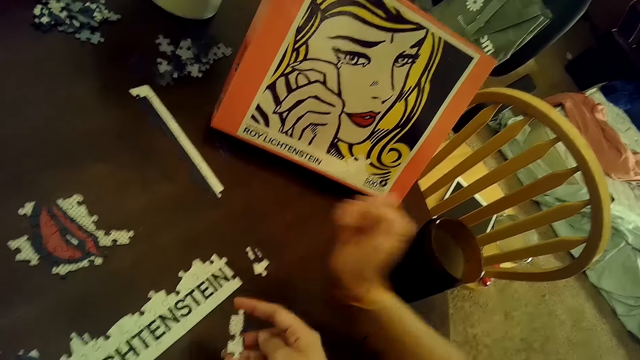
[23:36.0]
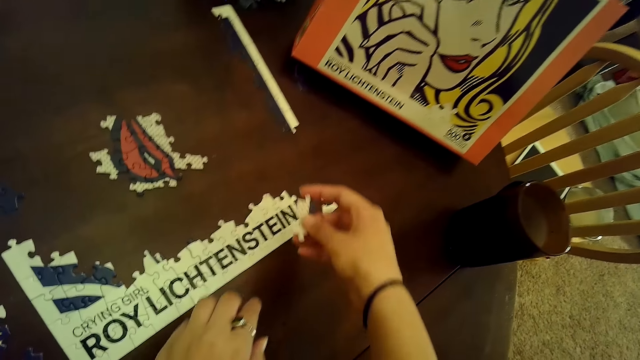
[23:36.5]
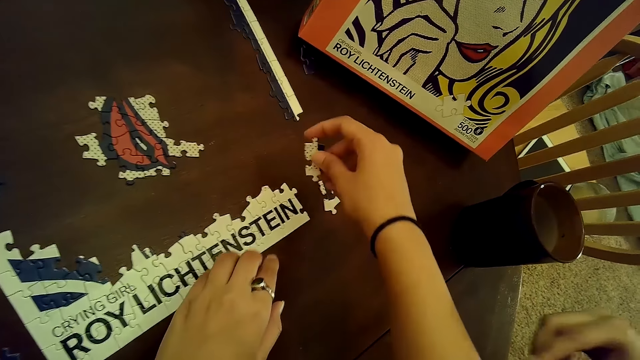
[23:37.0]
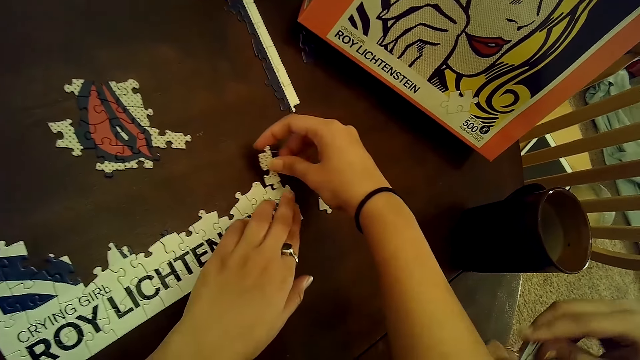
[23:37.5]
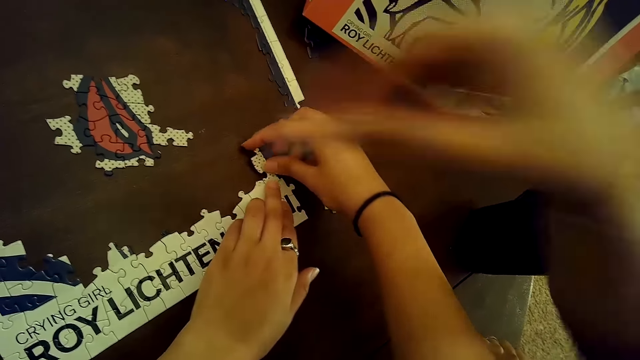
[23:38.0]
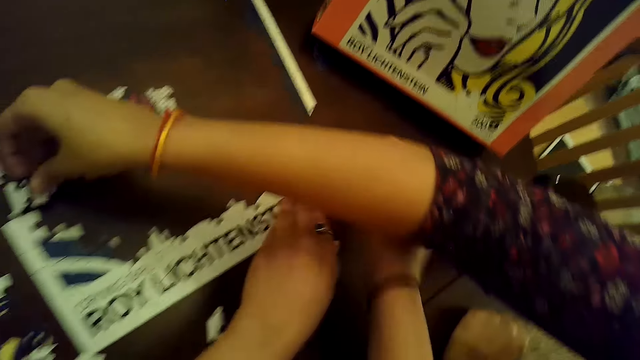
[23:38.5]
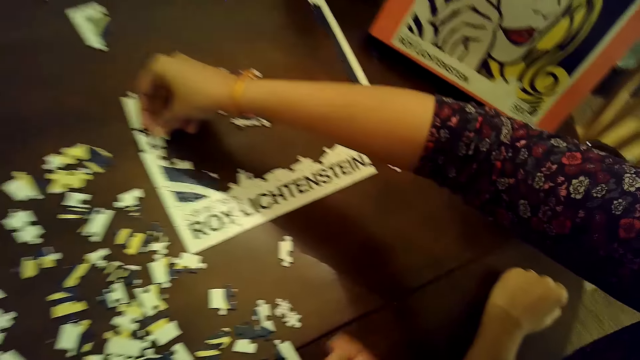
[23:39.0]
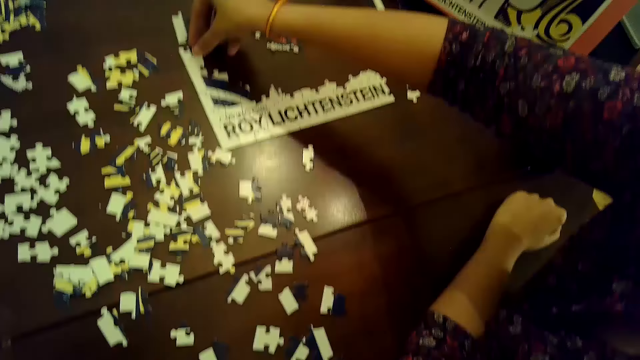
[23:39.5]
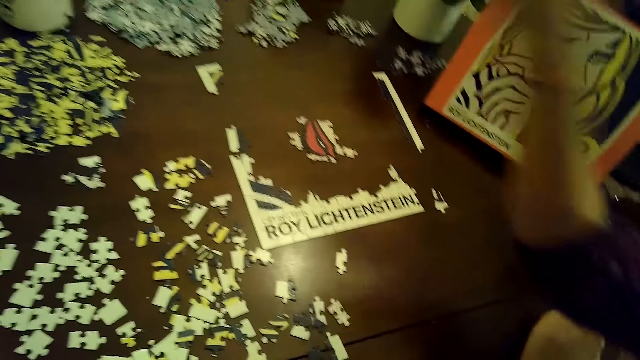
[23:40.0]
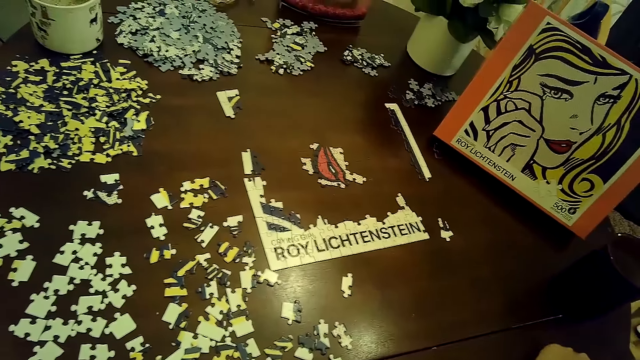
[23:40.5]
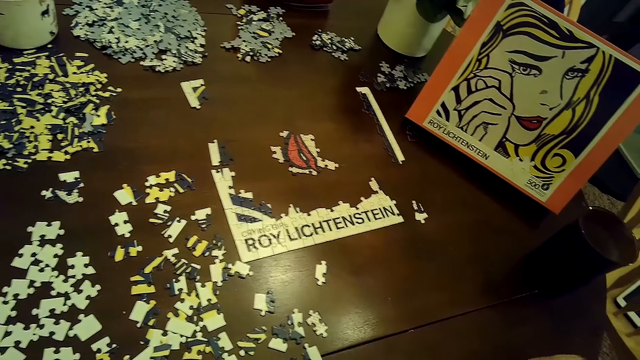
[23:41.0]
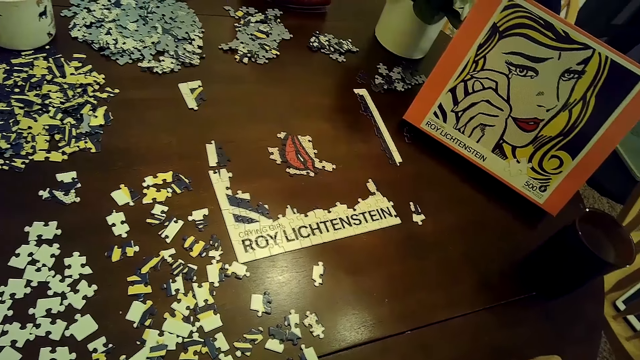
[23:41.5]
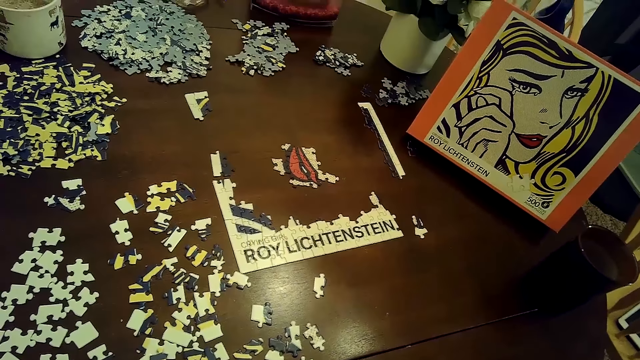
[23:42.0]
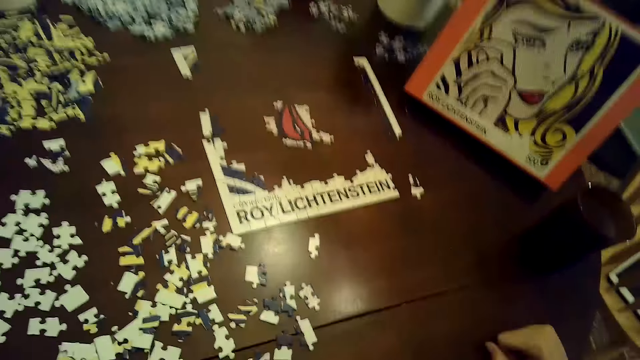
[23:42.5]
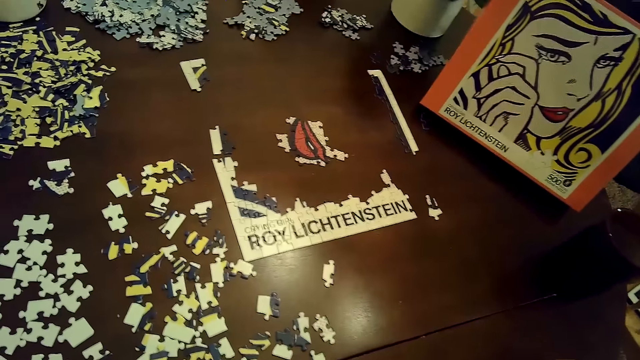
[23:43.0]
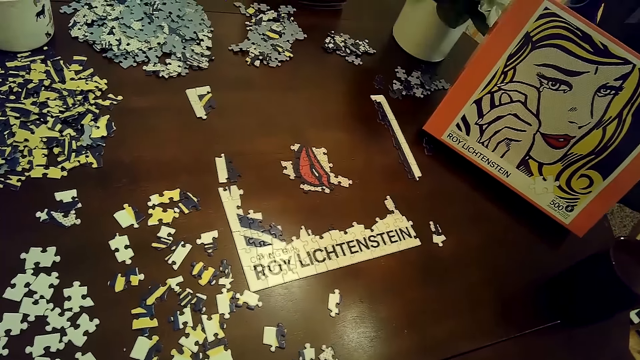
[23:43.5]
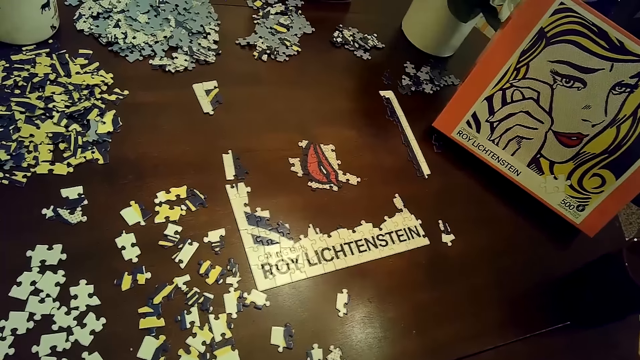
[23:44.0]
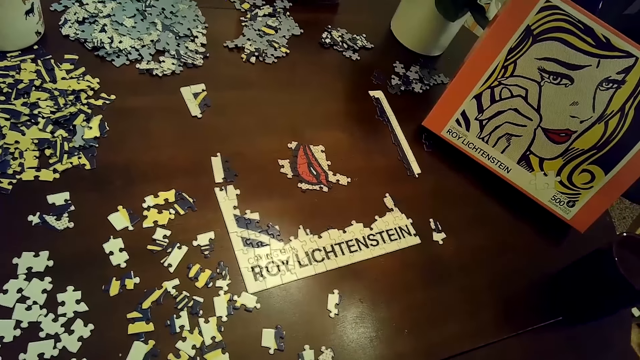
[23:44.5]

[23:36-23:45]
A woman removes her left hand from the table and picks up a piece of jigsaw puzzle from the table with her right hand. The camera wearer holds down the tile of jigsaw puzzles on the table with her left hand. She inserts the piece of jigsaw puzzle into the tile of jigsaw puzzle on the table with her right hand. The woman arranges cards on the table and inserts the piece of jigsaw puzzle into the tile on the table. The camera wearer lifts both hands from the tile of jigsaw puzzle on the table. The woman adjusts her left hand on the table.

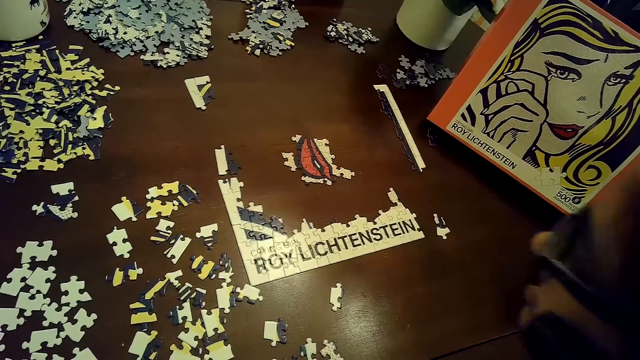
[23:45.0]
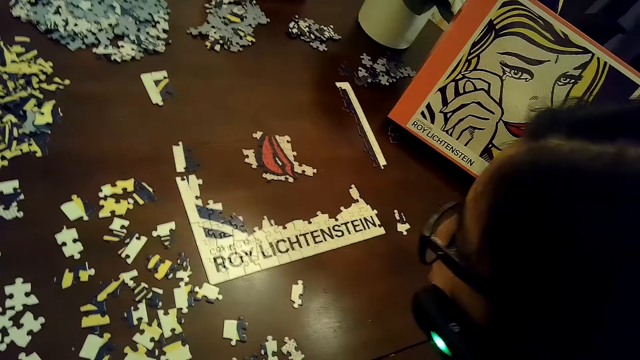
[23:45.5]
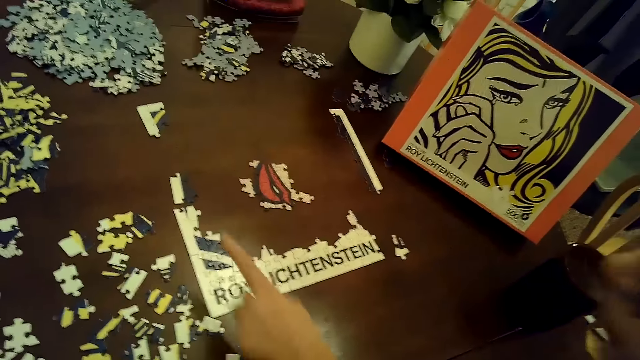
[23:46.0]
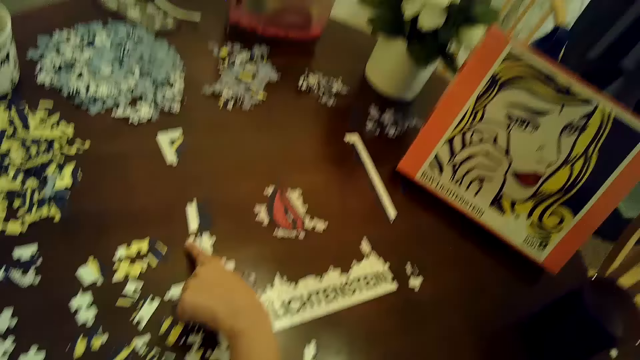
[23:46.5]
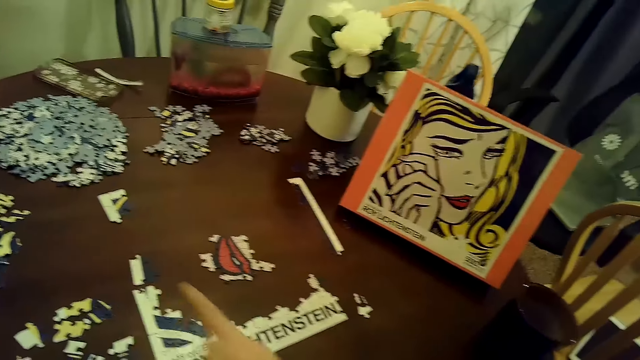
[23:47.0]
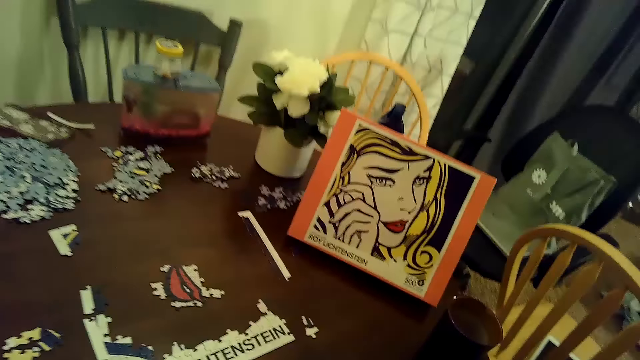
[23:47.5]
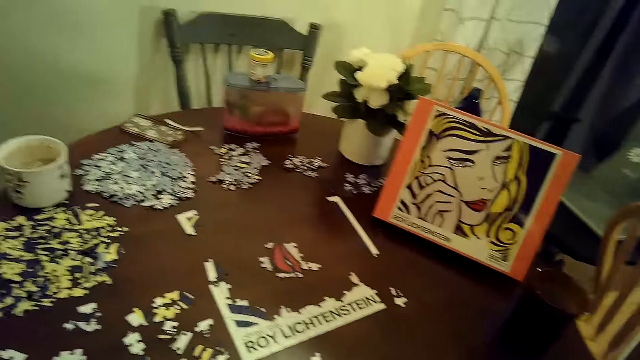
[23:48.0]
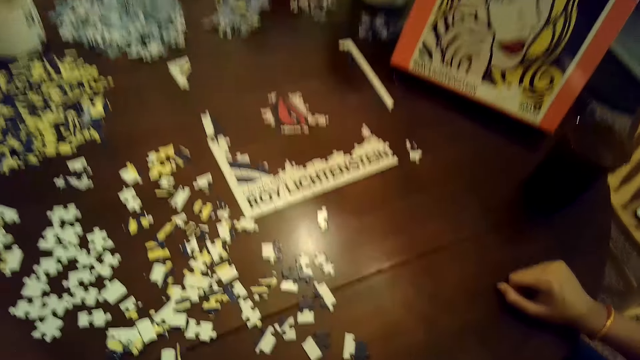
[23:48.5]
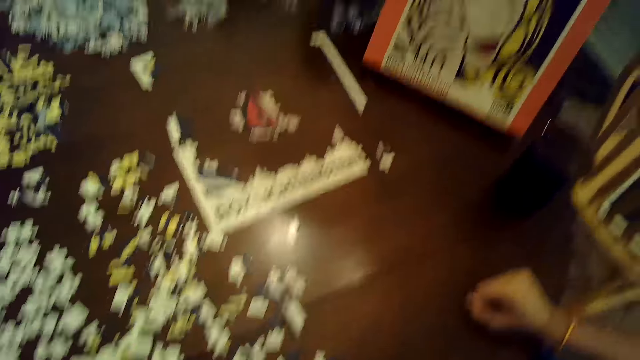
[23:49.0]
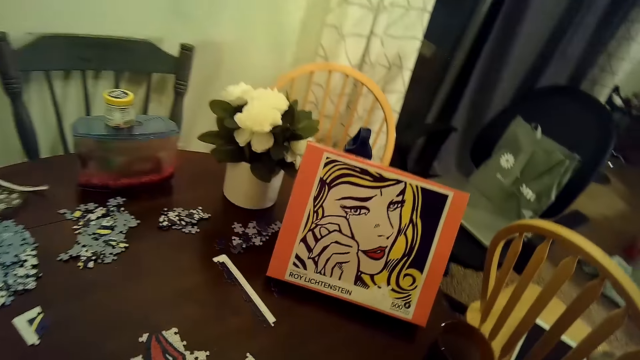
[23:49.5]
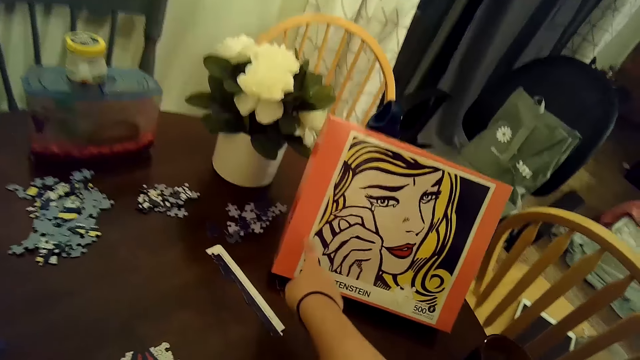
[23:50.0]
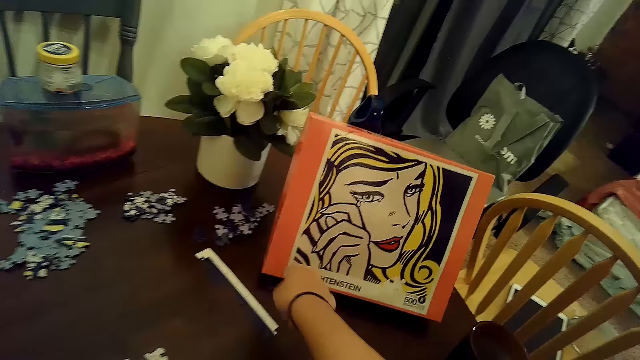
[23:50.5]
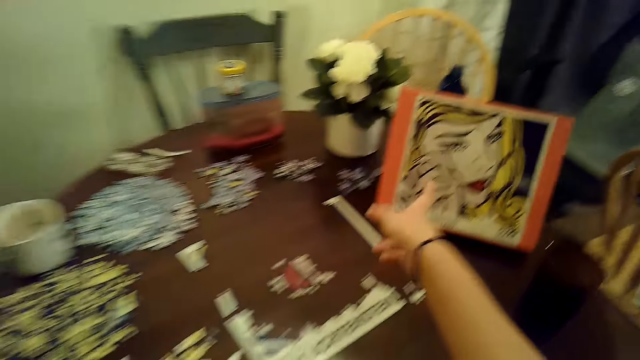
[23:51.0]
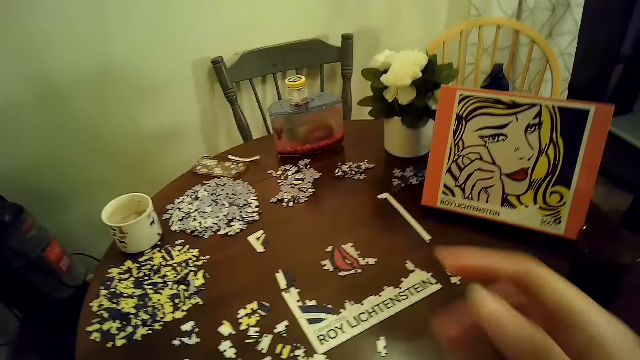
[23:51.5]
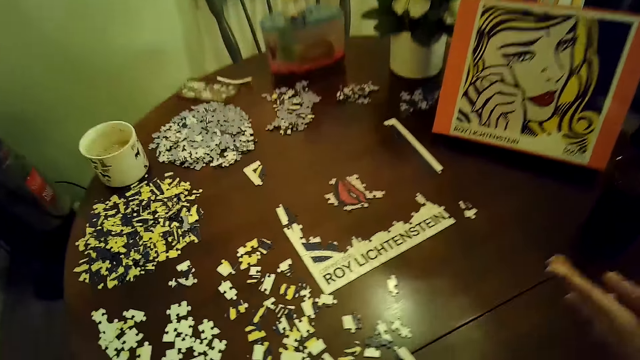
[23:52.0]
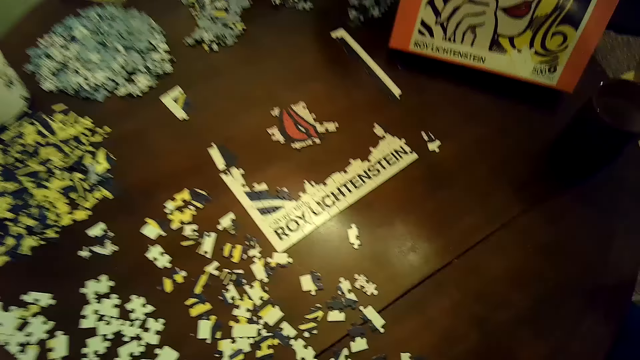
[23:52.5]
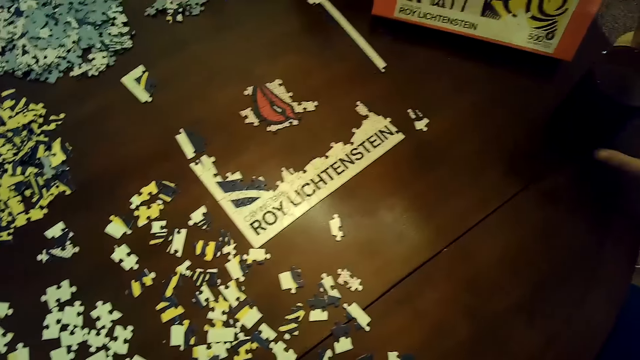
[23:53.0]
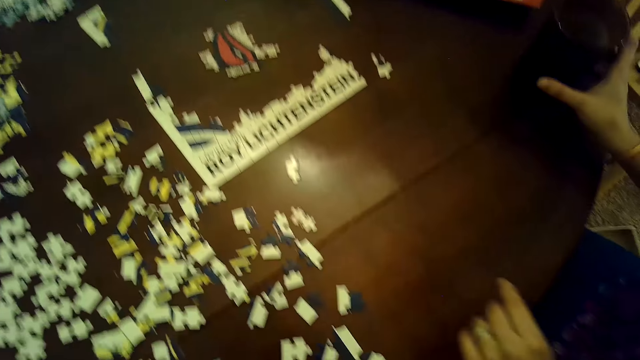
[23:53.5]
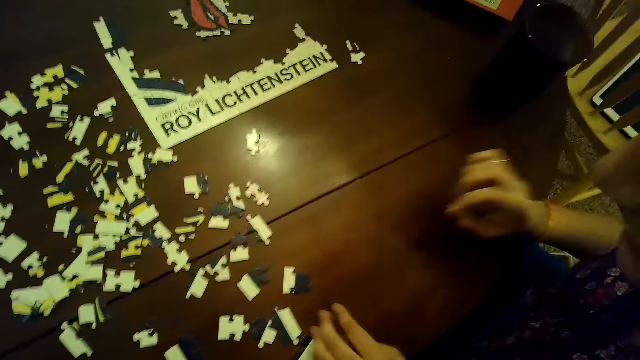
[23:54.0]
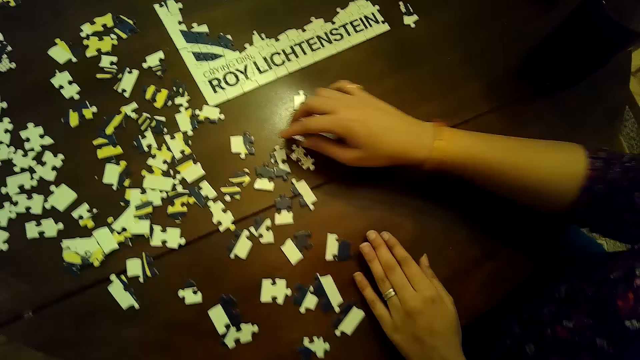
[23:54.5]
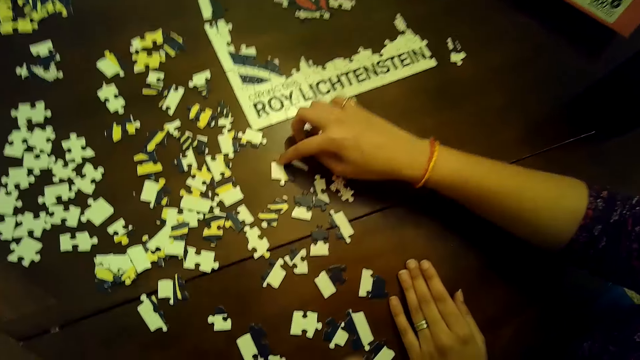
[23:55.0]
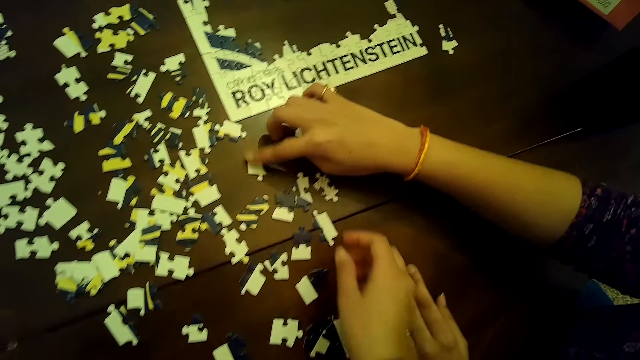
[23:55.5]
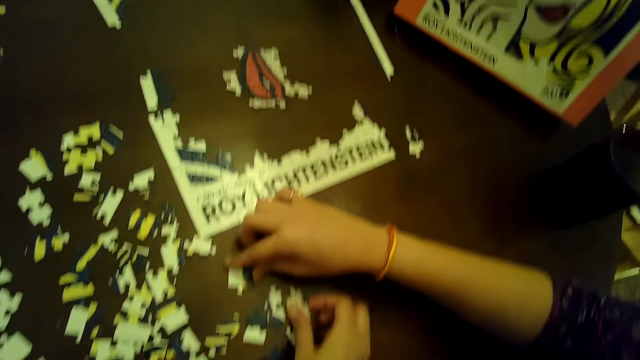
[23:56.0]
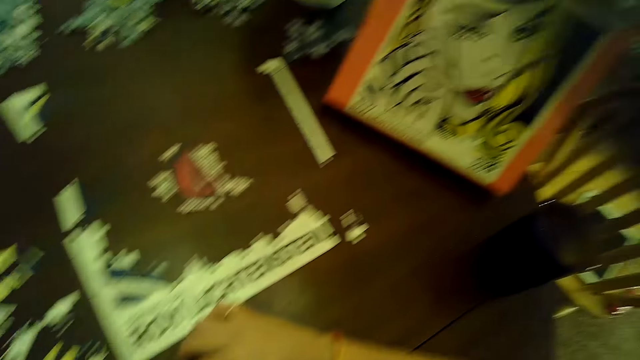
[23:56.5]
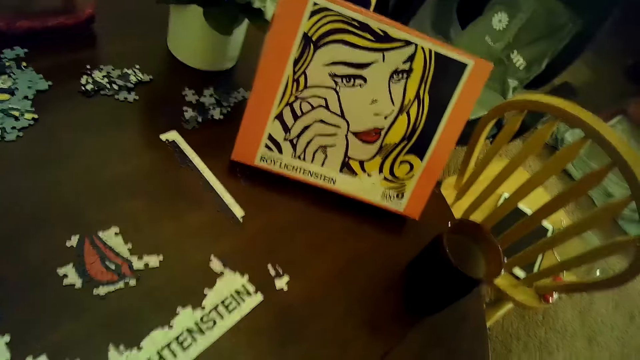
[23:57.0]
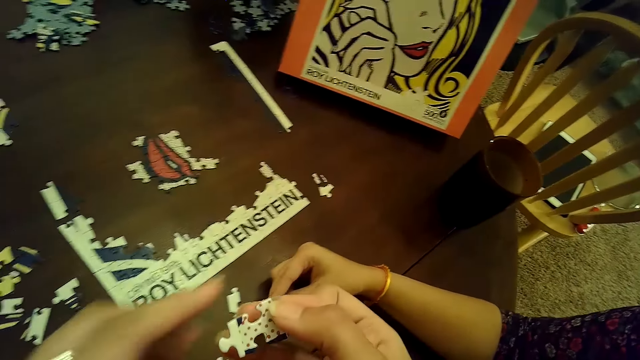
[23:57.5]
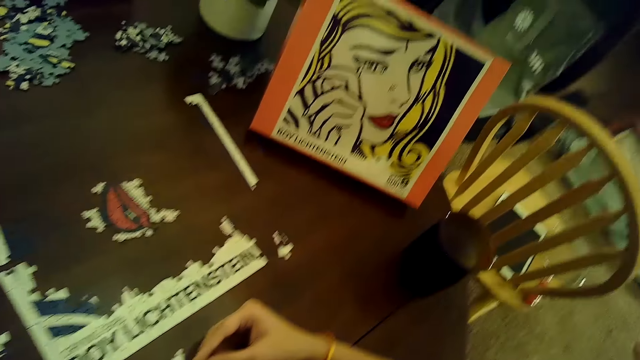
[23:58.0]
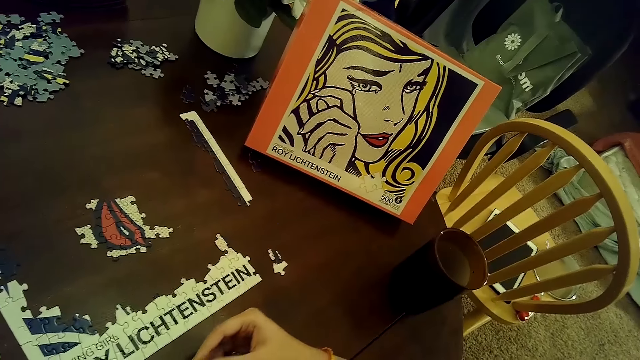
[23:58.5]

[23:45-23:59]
A woman touches the table with her left hand and points at the cards on the table. The camera wearer points towards a picture stand on the table with her right hand. The woman claps her hands, touches a cup on the table with her right hand, places her left hand on the table and moves a piece of jigsaw puzzle on the table with her right hand. The camera wearer picks up a piece of jigsaw puzzle from the table with her right hand. The woman picks up a piece of the jigsaw puzzle with her right hand. The camera wearer arranges cards on the table. The woman arranges cards on the table. The camera wearer holds the piece of jigsaw puzzle with both hands.
